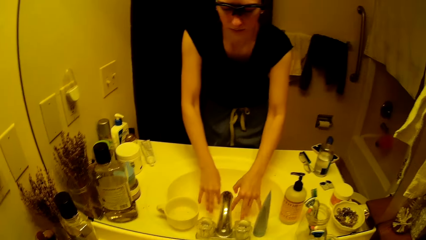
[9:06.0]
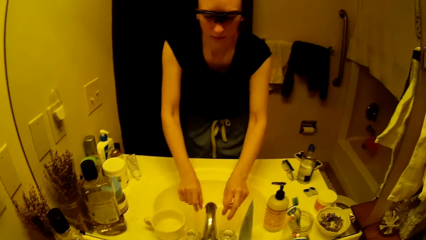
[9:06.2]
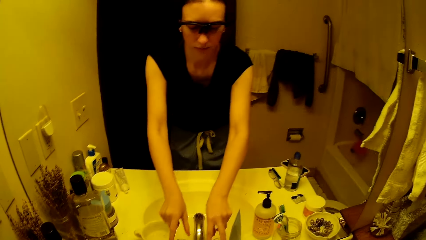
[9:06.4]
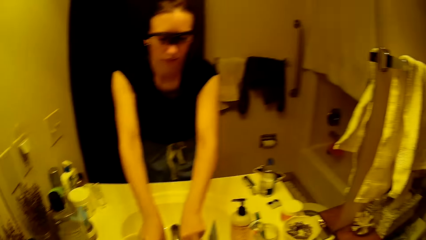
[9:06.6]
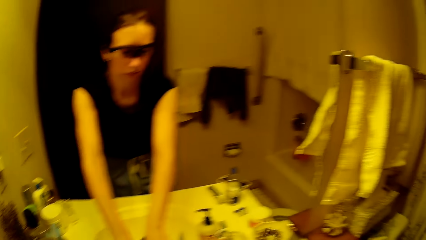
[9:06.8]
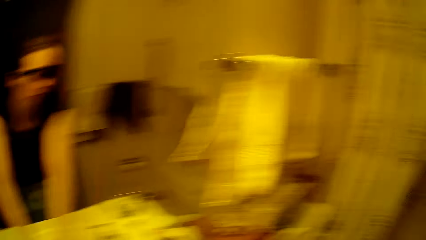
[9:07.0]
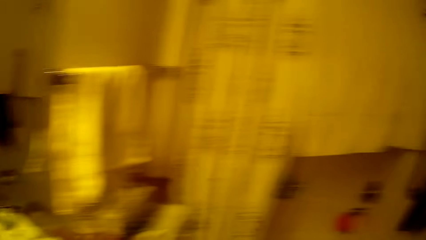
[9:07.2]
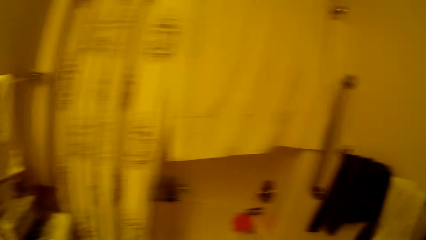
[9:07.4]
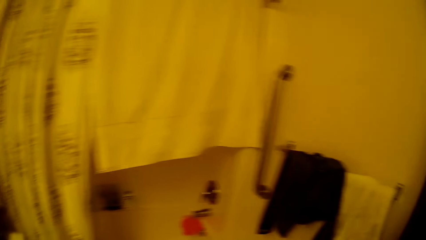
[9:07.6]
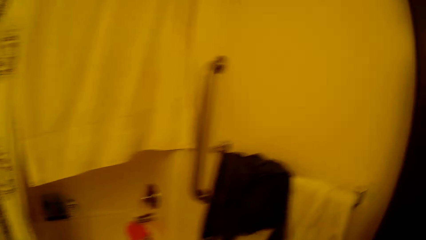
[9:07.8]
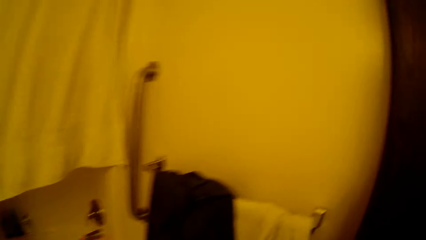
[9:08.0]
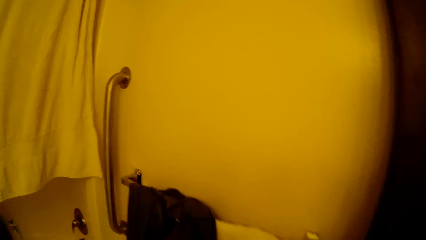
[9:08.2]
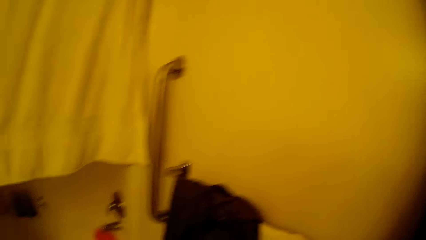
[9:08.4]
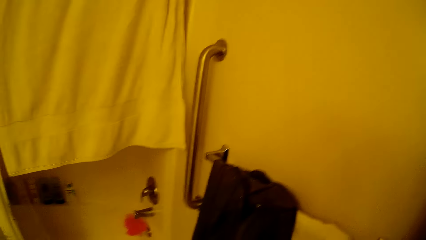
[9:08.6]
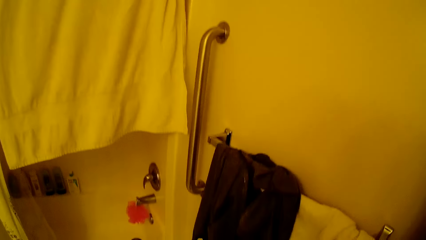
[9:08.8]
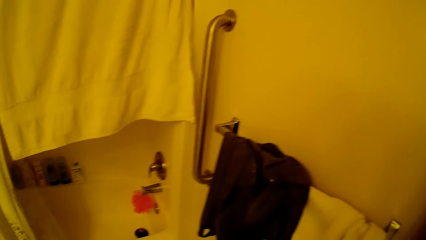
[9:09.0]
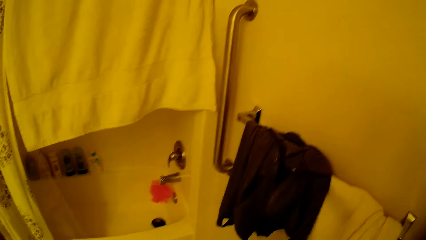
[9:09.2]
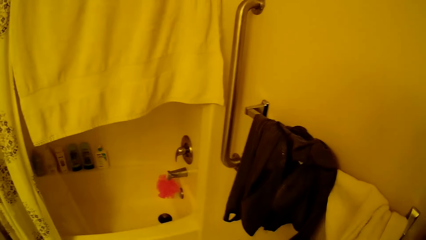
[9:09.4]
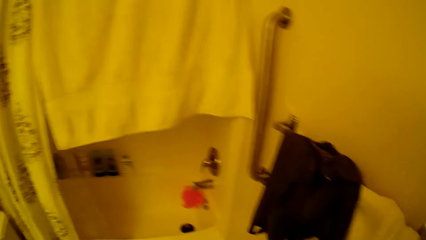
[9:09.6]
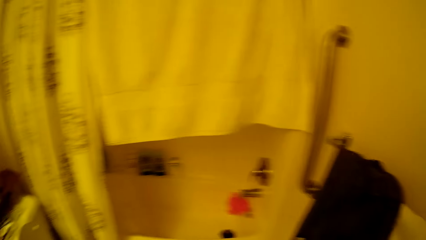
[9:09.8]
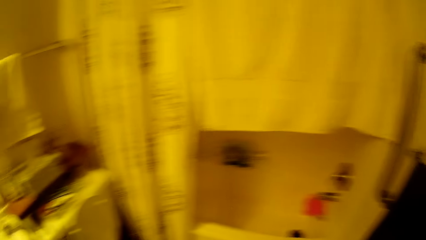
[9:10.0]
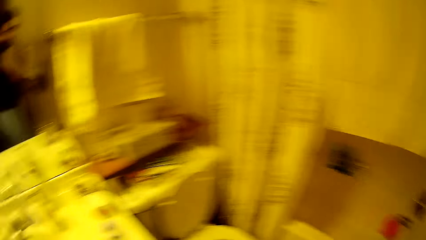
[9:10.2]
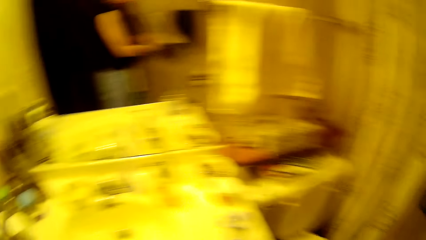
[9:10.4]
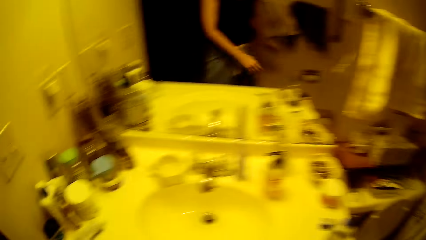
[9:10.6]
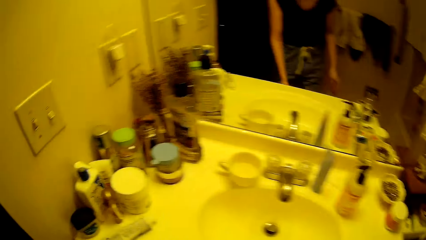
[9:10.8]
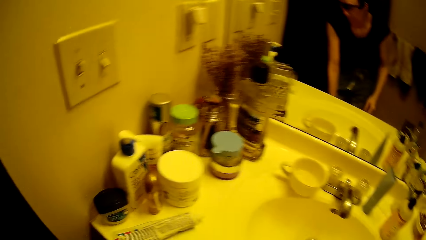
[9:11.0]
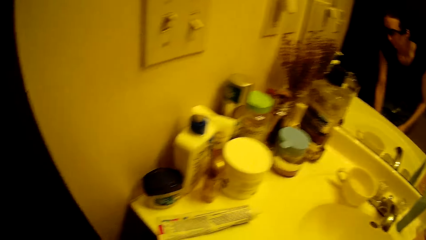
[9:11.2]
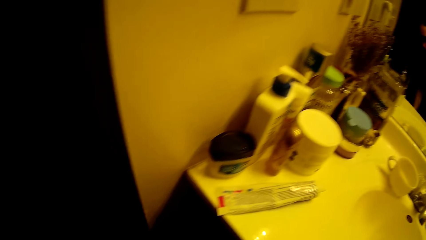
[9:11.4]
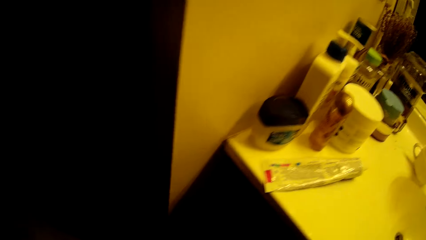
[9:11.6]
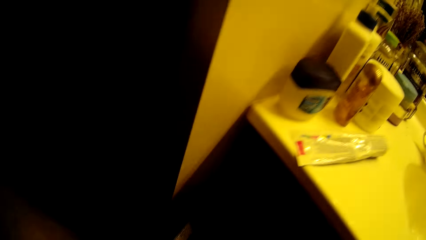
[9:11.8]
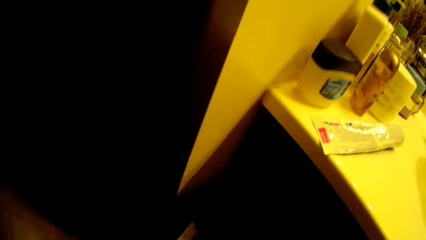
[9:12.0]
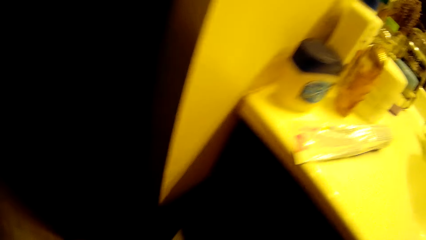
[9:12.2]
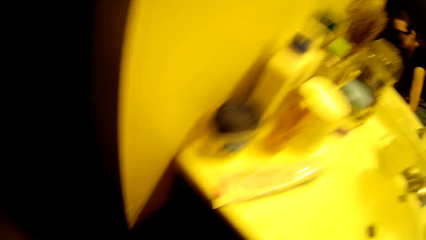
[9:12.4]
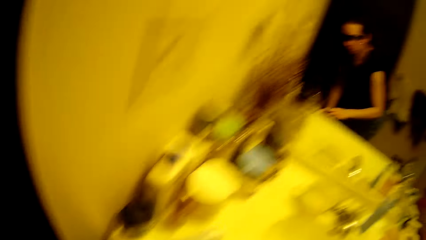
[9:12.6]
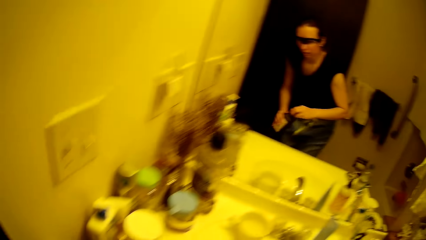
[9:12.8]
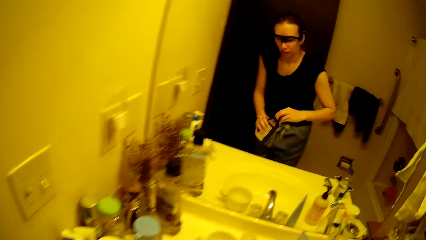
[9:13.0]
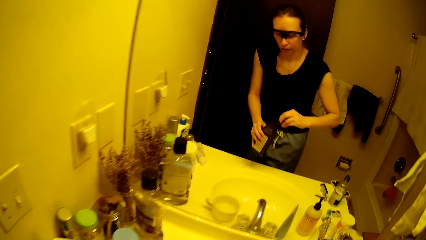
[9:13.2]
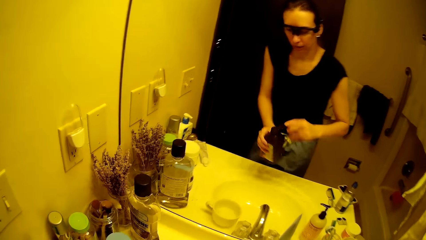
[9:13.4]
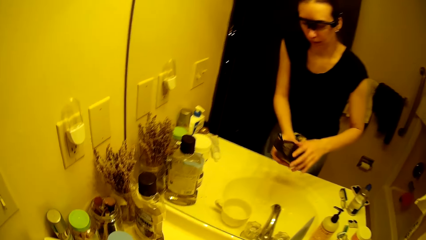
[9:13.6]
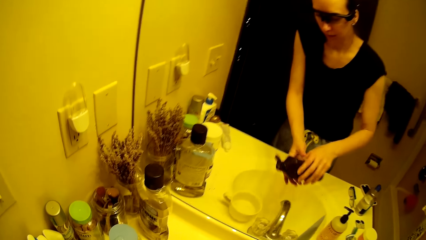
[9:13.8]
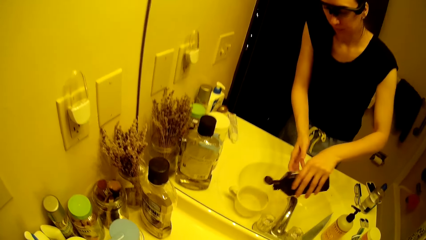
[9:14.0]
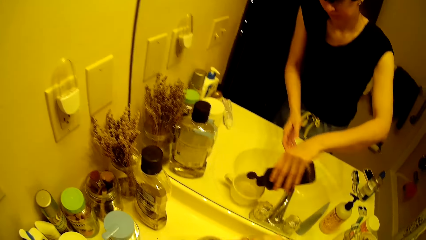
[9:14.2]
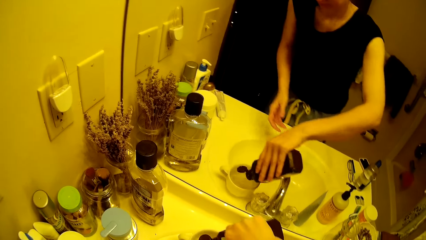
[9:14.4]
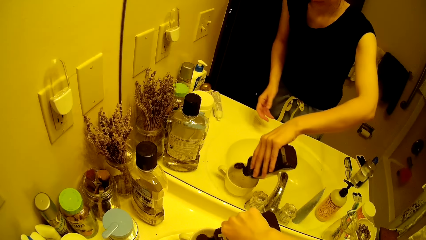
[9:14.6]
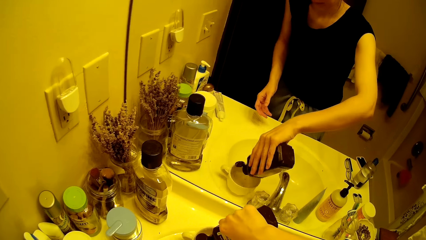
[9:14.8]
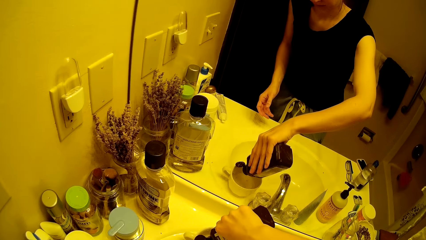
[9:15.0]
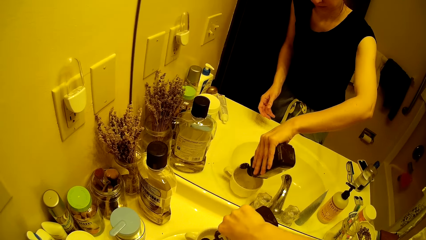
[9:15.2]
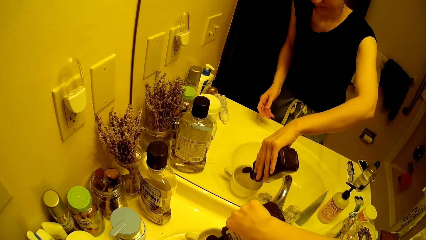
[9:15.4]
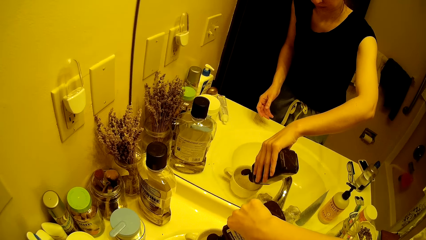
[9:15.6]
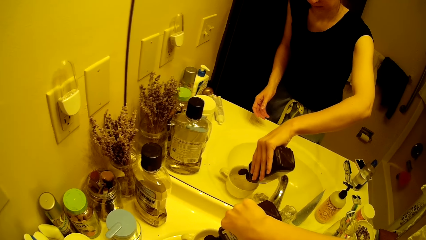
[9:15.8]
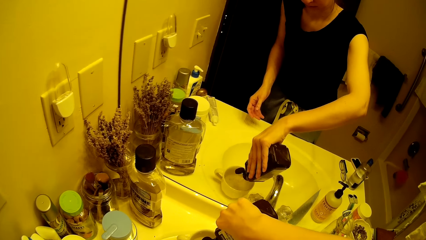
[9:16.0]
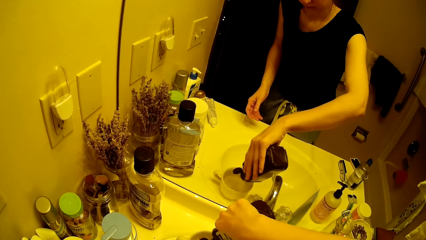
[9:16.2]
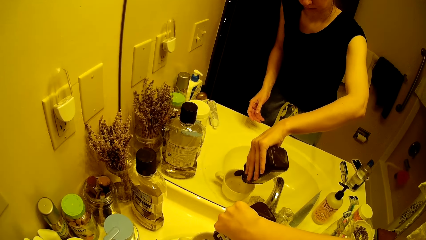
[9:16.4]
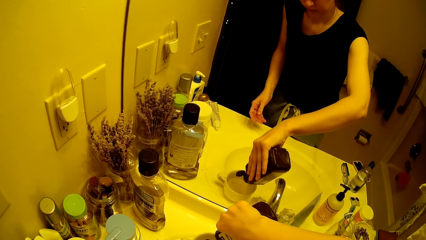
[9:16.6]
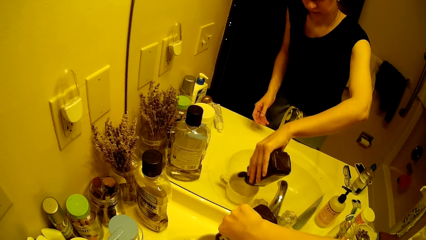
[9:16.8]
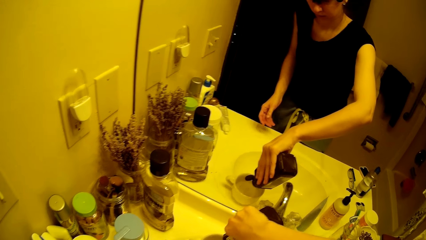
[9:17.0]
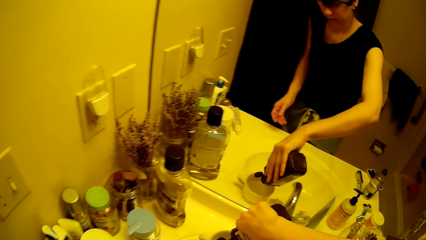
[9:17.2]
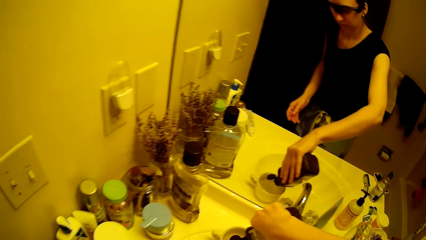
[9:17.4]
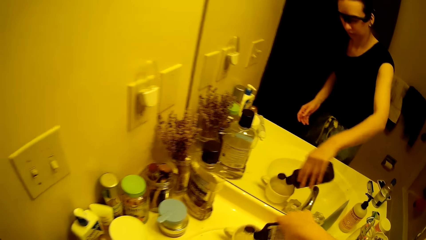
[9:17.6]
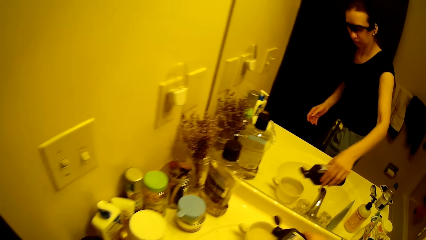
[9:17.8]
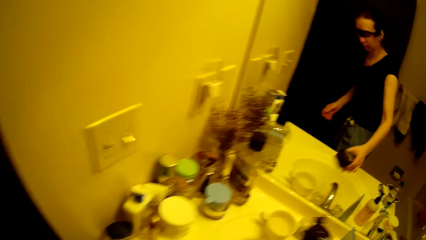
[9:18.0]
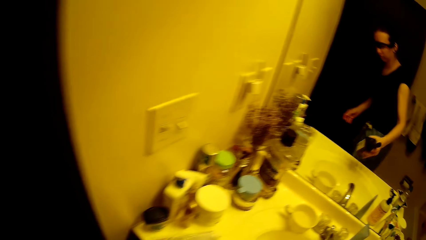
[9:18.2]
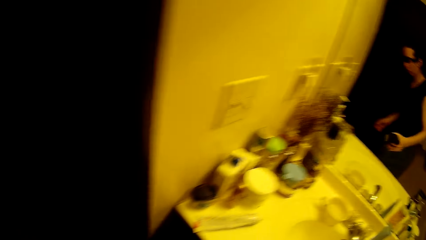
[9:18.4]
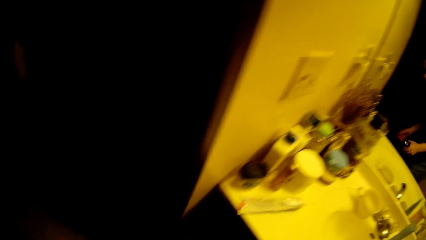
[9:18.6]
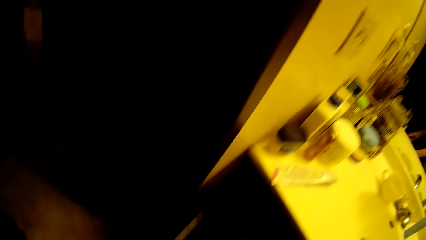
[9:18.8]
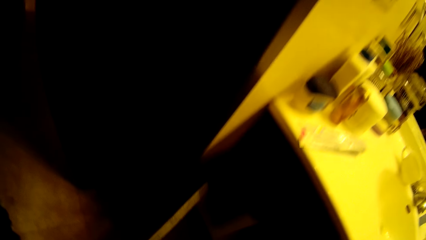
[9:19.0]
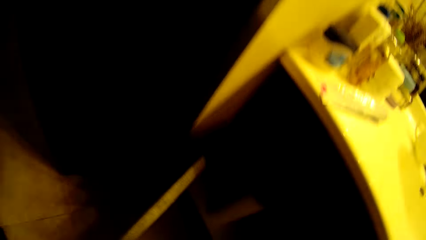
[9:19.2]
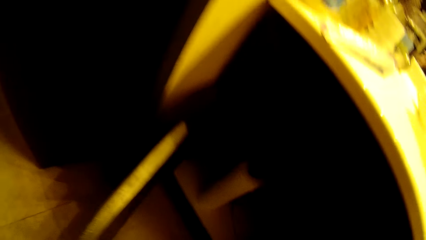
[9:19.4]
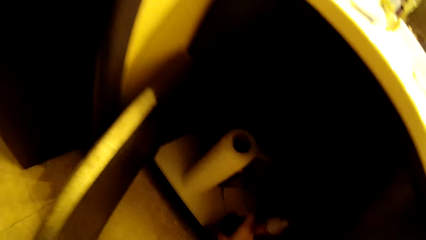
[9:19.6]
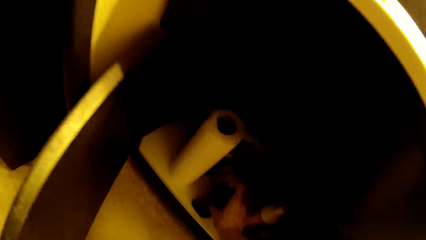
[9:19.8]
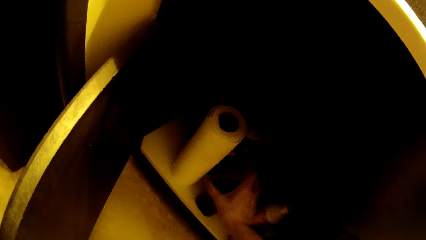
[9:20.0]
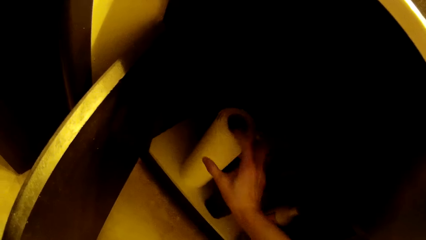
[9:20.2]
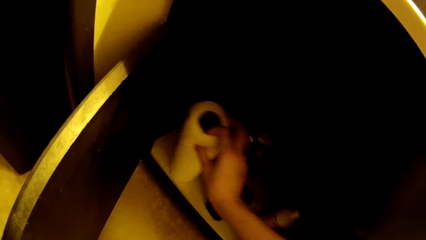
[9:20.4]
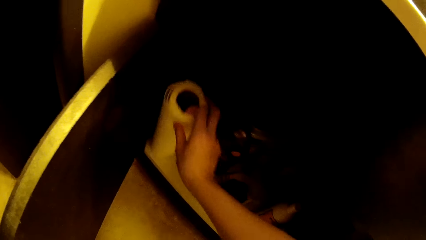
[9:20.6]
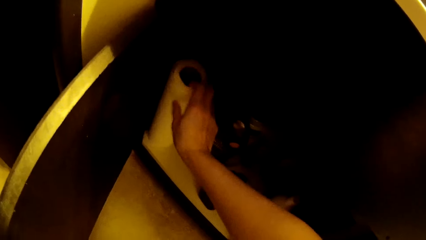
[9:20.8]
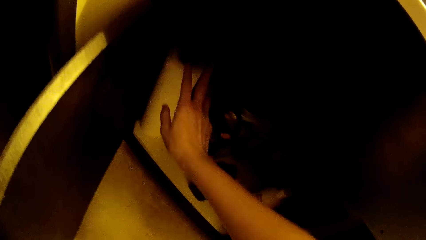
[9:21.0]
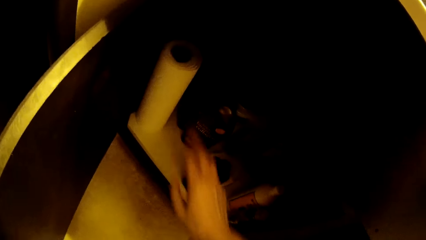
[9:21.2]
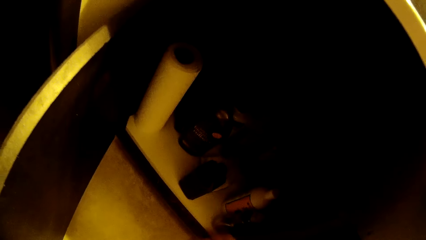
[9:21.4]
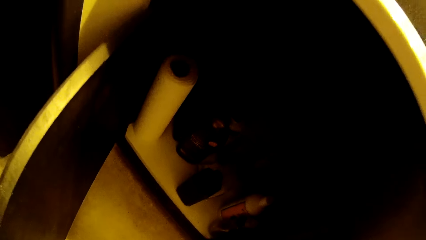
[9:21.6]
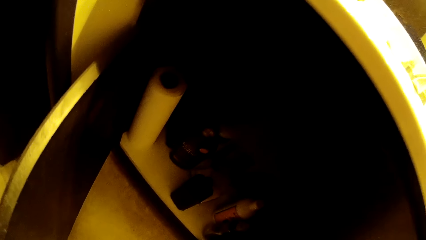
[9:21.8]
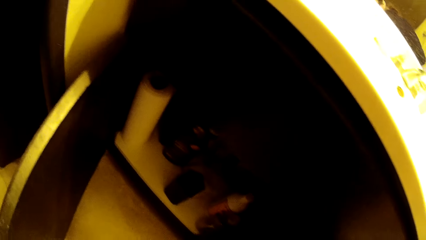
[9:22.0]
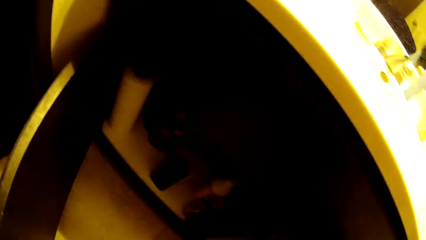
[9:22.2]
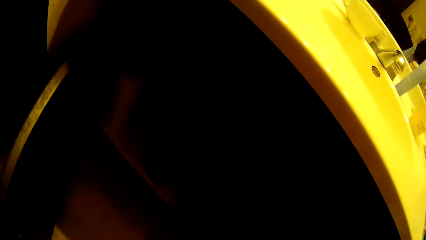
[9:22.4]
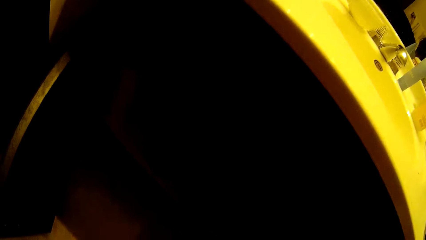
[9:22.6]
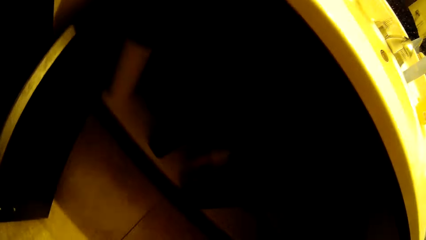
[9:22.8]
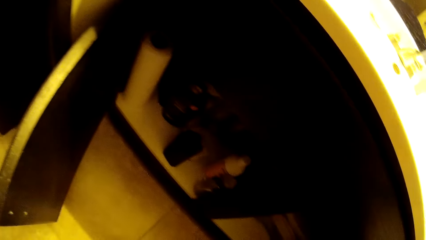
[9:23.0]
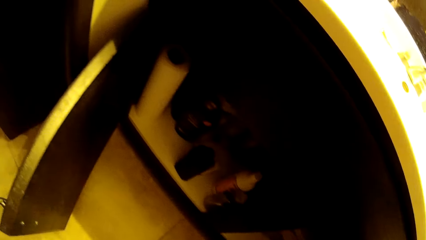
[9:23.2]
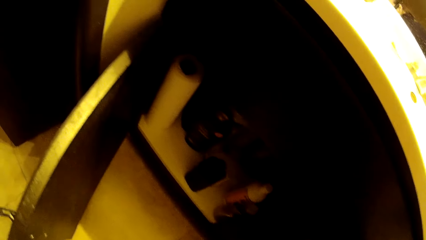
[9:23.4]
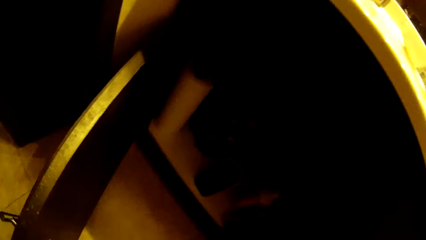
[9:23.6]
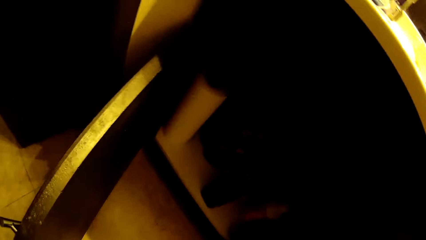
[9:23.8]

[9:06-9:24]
The camera wearer closes the tap. She looks around the bathroom, touches a cloth in the bathroom and turns around. She picks up a bottle under the sink. She opens the jar of soap in her right hand with her left hand. She pours soap into the cup with her left hand. She keeps the bottle in a shelf under the sink. She adjusts a roll of tissue paper in the shelf. She stands on the floor.
